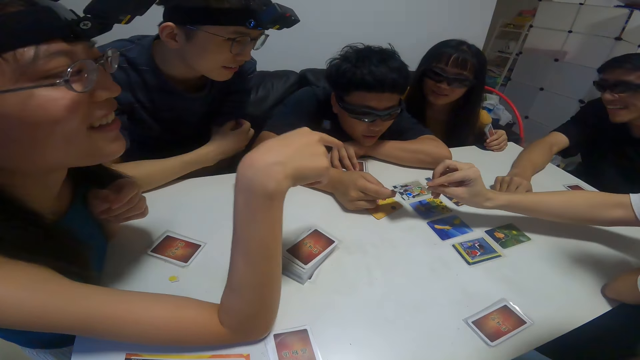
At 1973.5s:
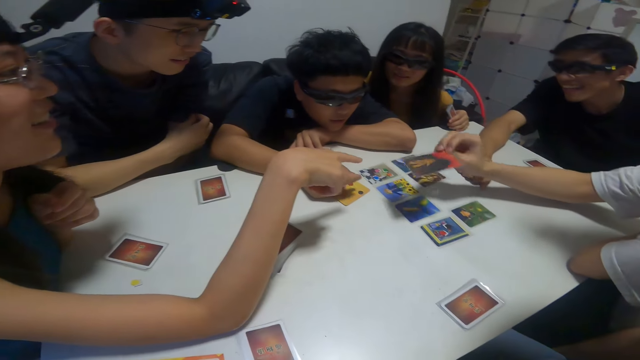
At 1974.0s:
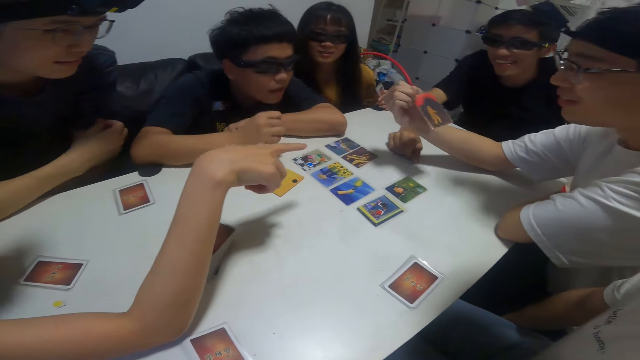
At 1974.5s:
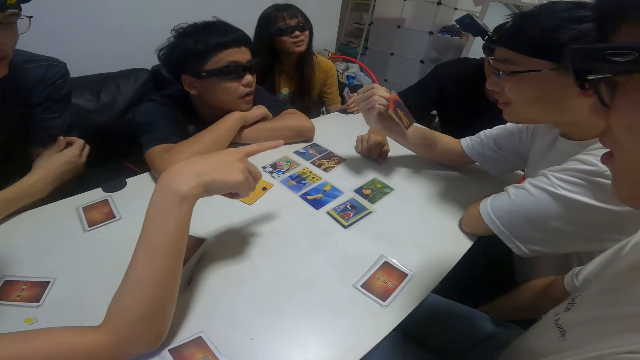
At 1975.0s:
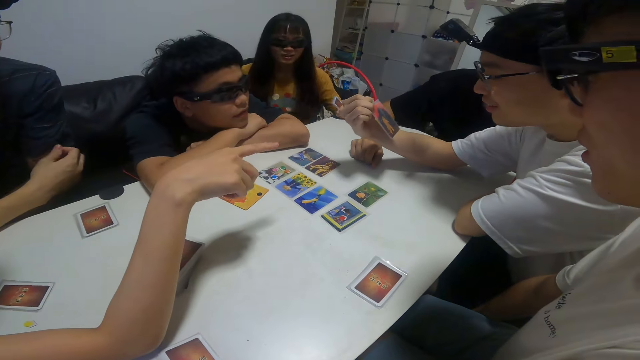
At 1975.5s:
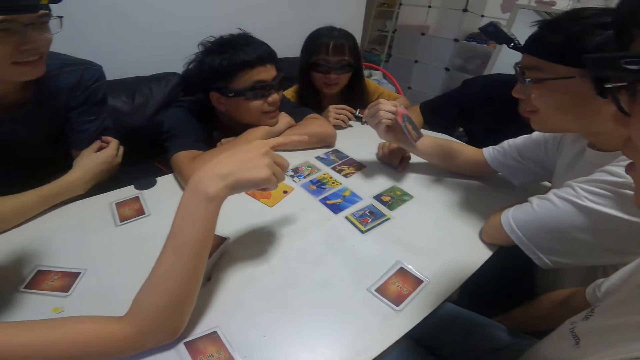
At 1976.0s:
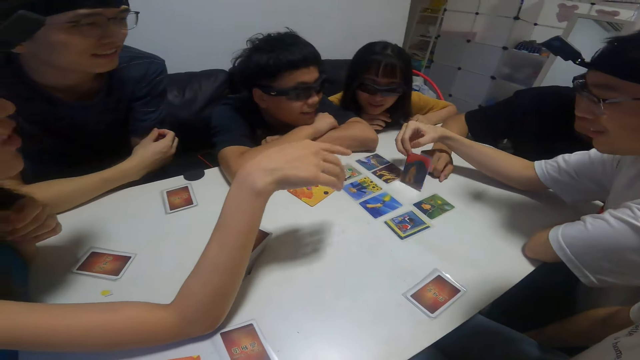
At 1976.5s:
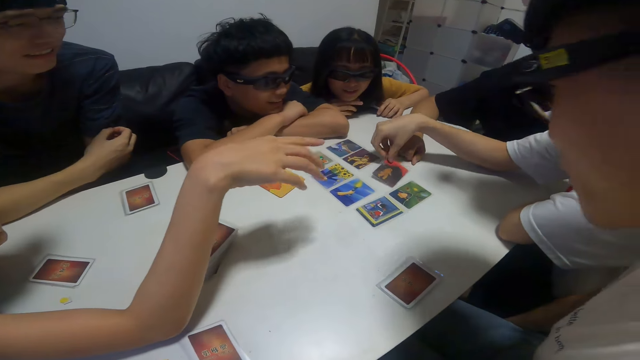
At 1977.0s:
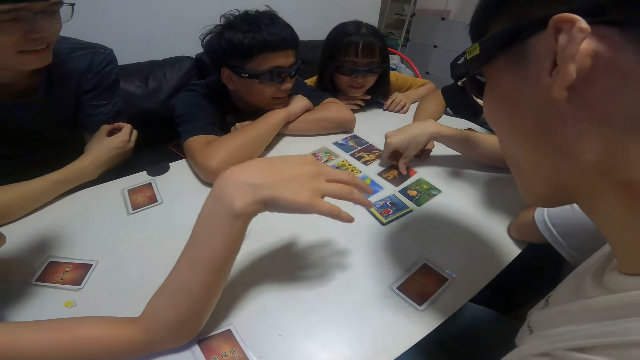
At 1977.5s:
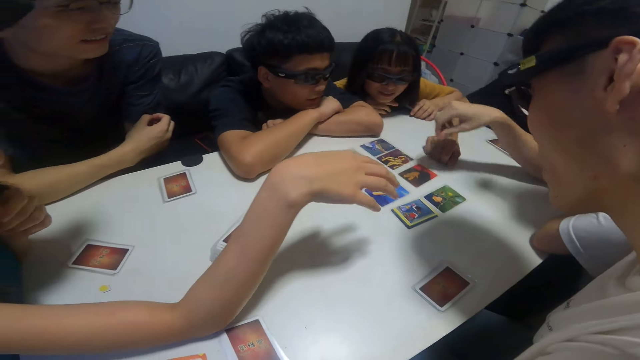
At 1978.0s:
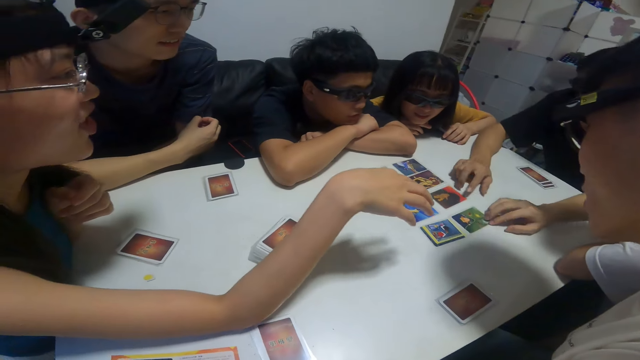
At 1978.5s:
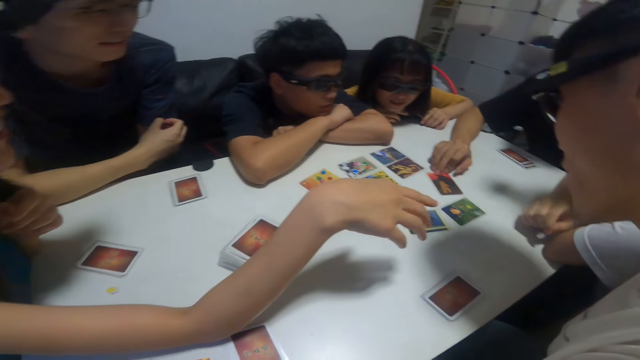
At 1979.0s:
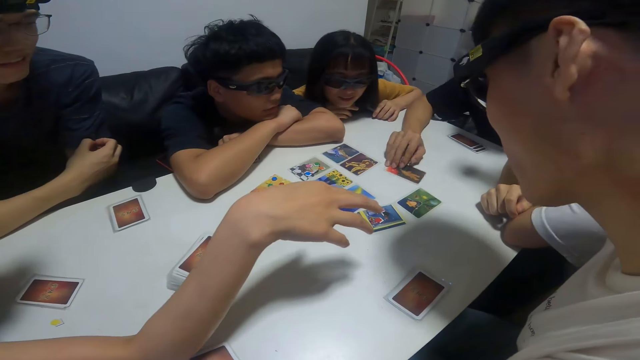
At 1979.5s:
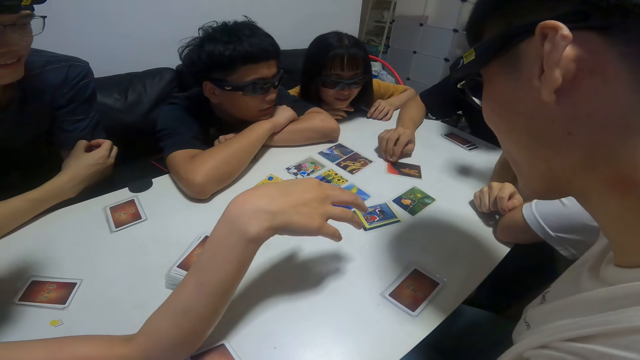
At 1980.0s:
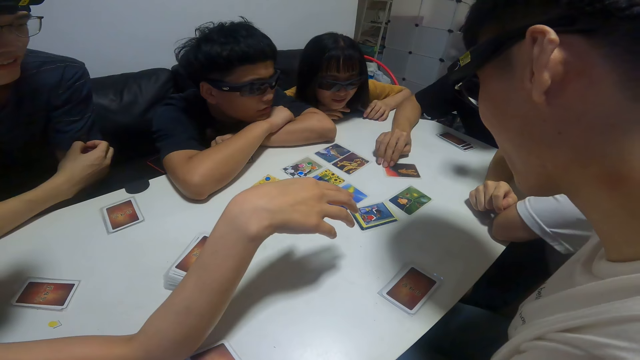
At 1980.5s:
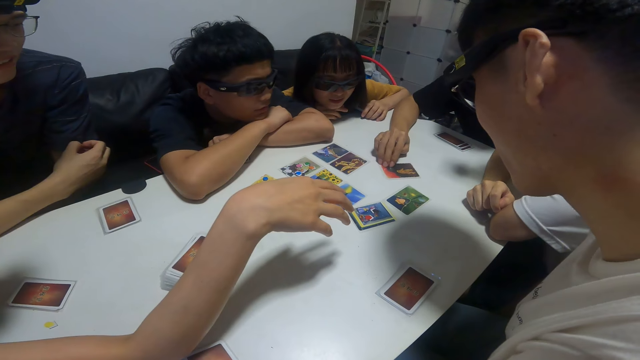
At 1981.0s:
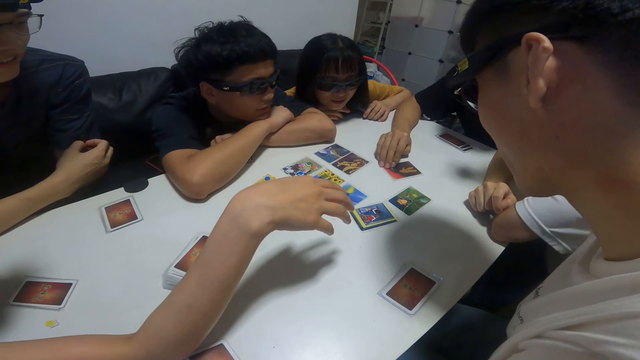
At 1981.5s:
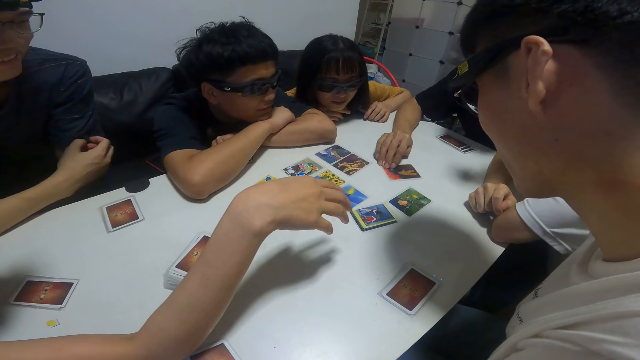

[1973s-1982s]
A boy takes the card in the right hand of another boy with his right hand. The first boy places the card in his right hand on the table. The first boy touches a card on the table with his right hand. A third boy touches a card on the table with his right hand.

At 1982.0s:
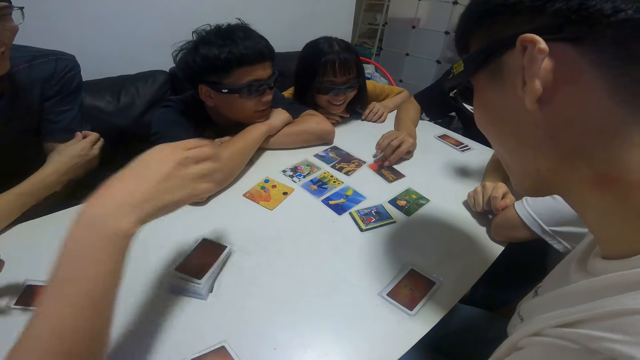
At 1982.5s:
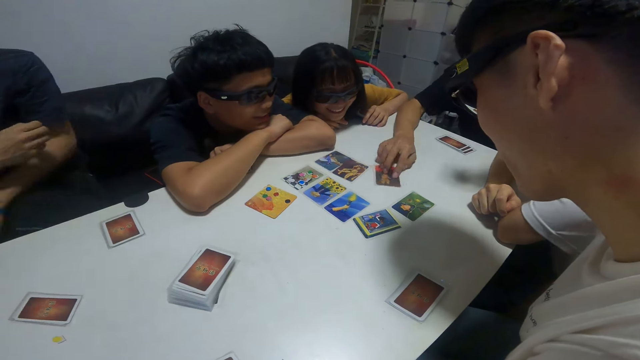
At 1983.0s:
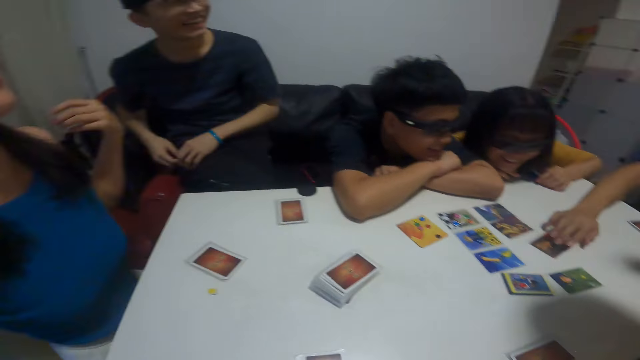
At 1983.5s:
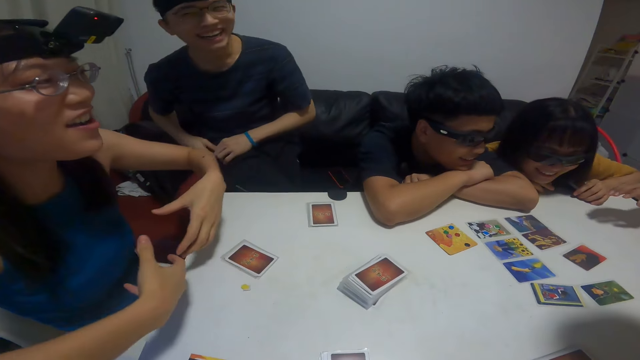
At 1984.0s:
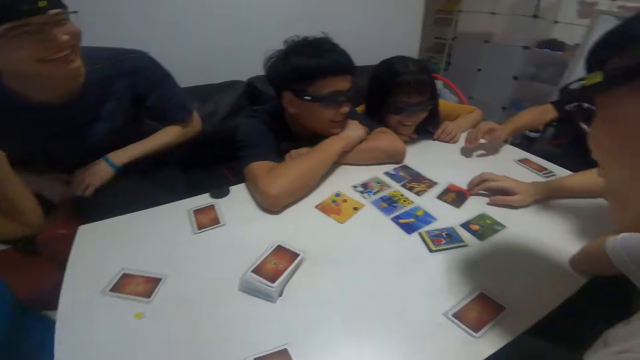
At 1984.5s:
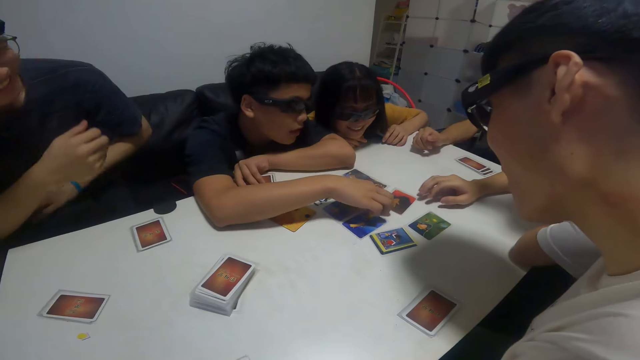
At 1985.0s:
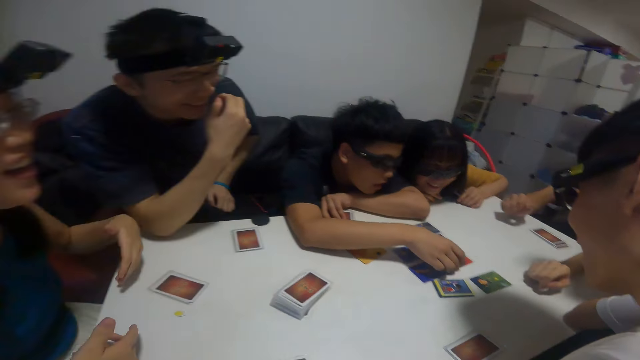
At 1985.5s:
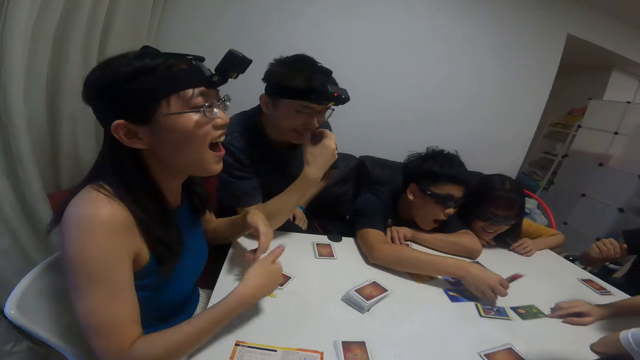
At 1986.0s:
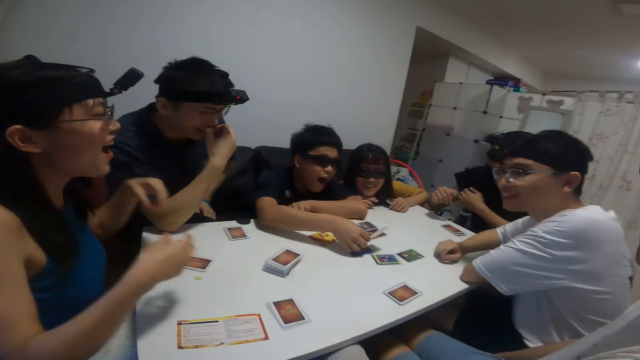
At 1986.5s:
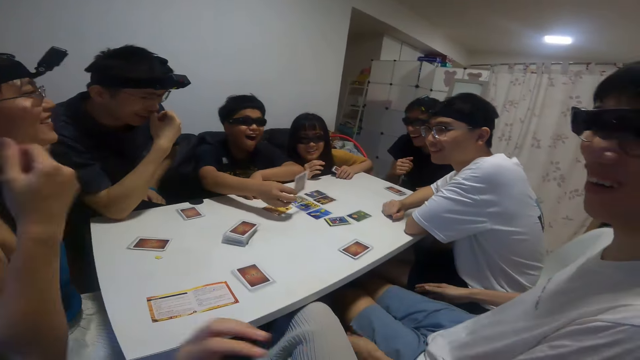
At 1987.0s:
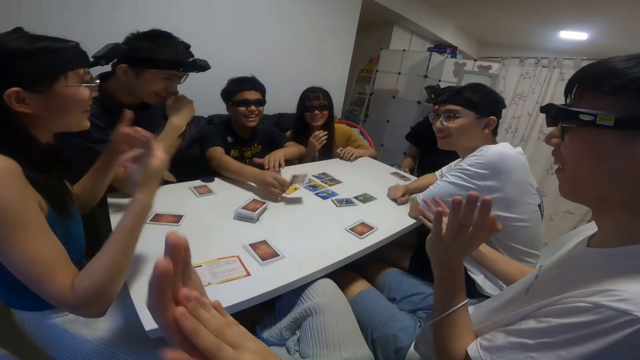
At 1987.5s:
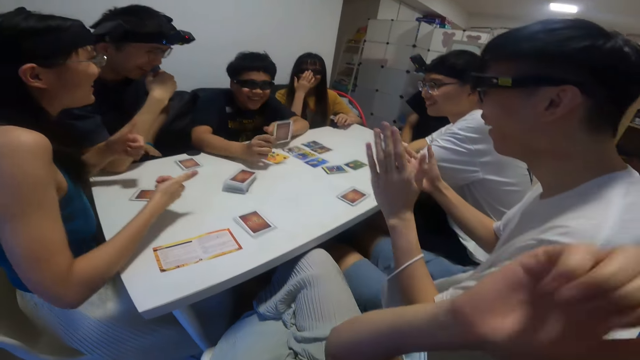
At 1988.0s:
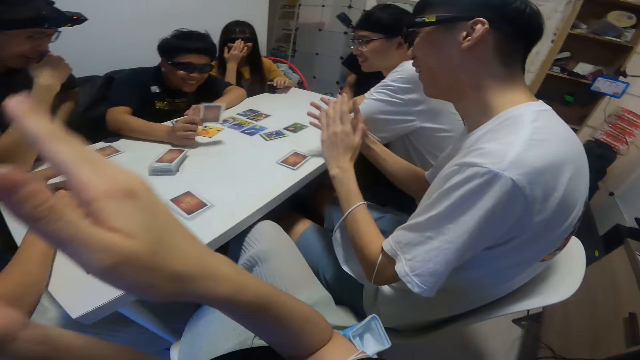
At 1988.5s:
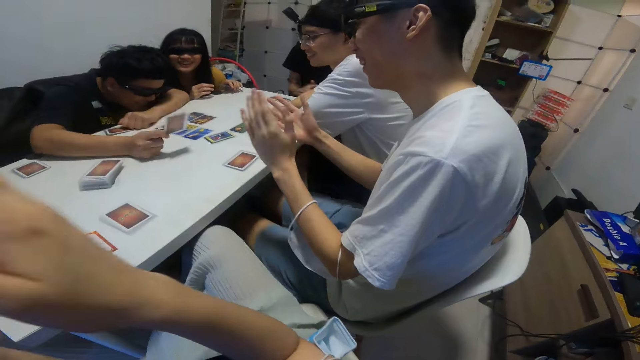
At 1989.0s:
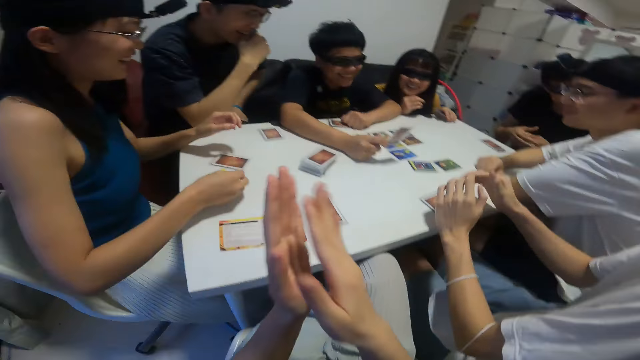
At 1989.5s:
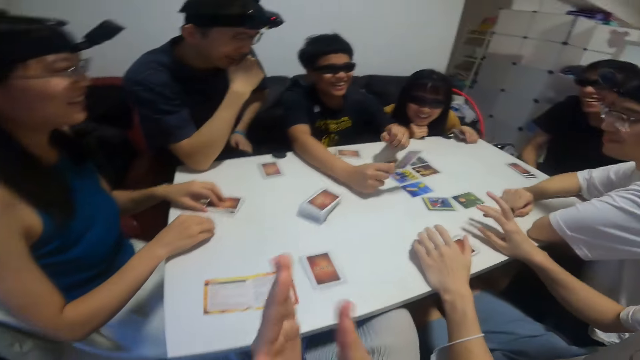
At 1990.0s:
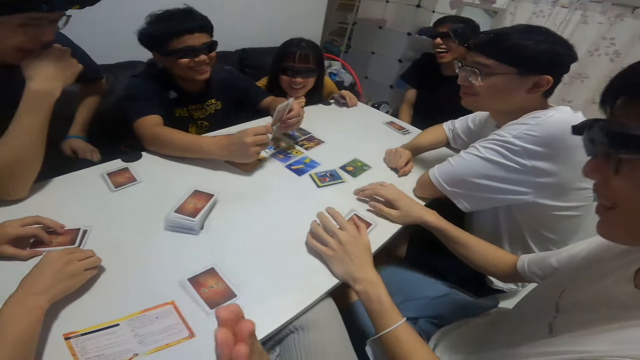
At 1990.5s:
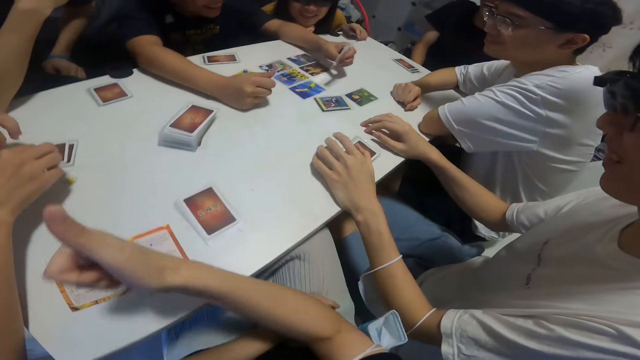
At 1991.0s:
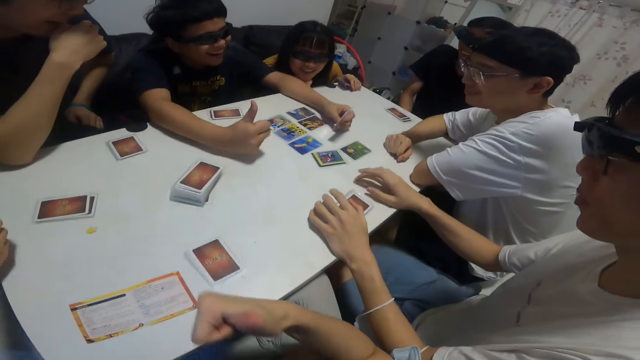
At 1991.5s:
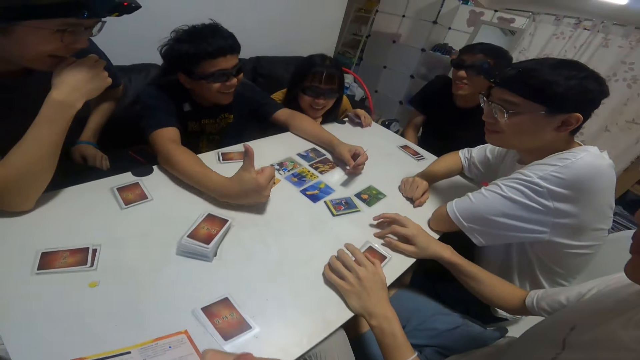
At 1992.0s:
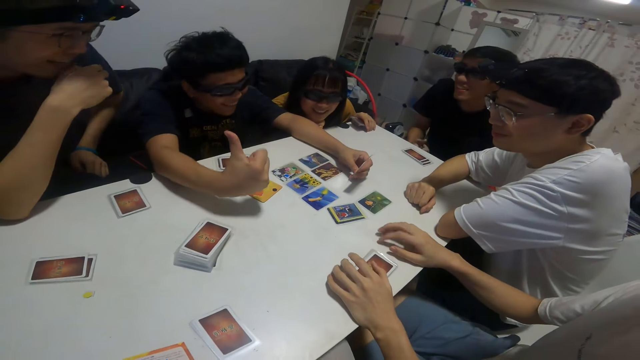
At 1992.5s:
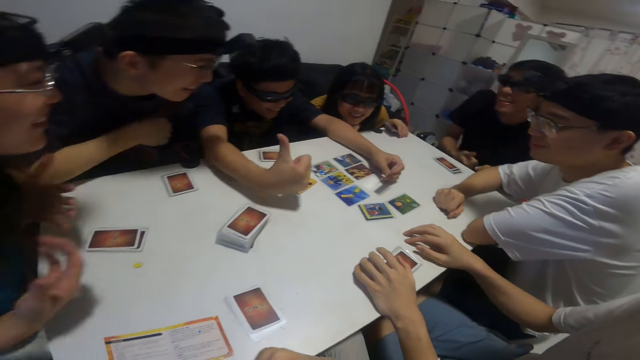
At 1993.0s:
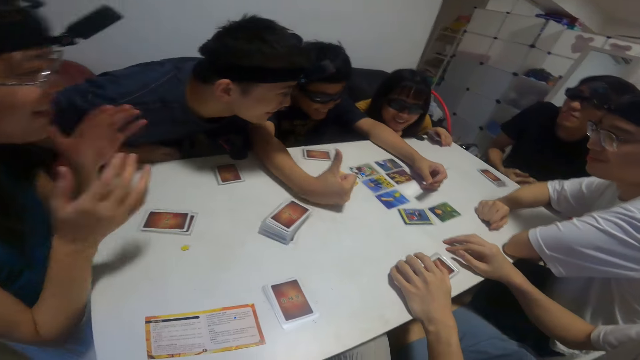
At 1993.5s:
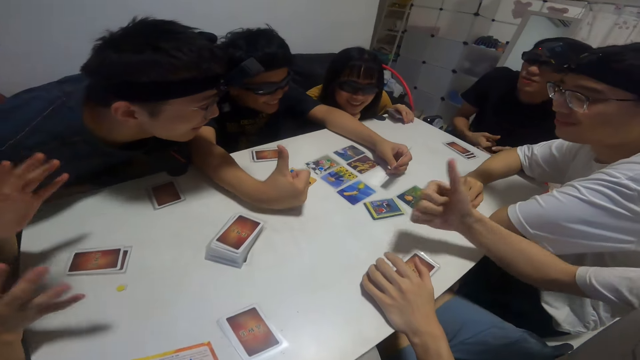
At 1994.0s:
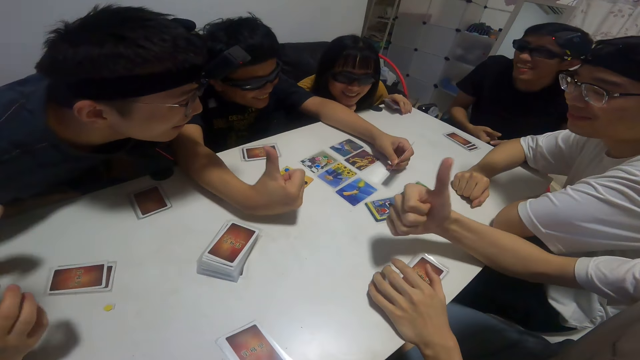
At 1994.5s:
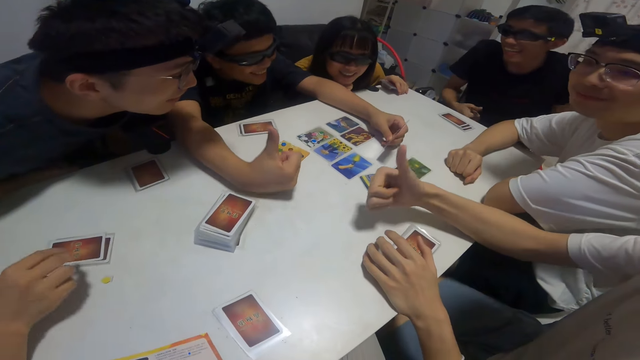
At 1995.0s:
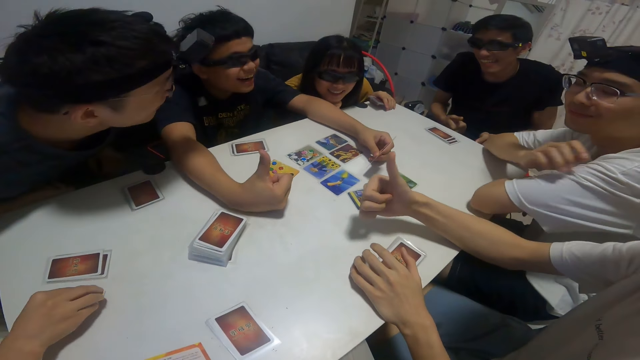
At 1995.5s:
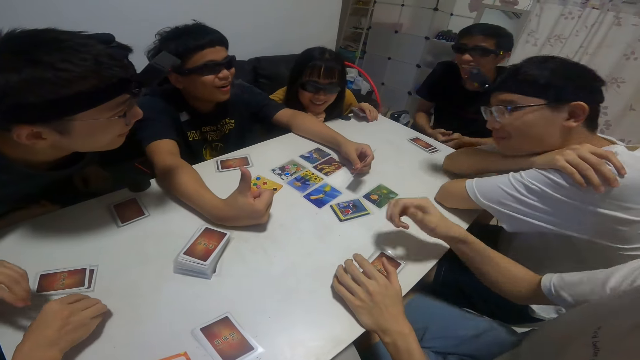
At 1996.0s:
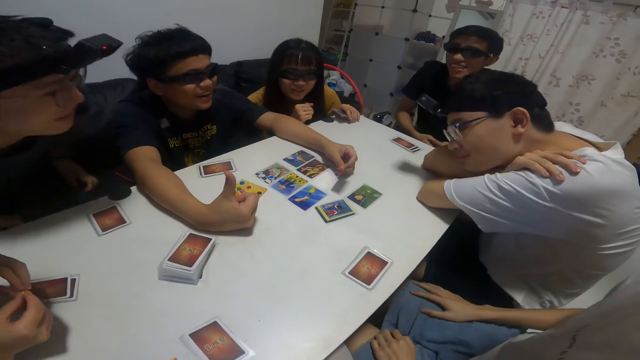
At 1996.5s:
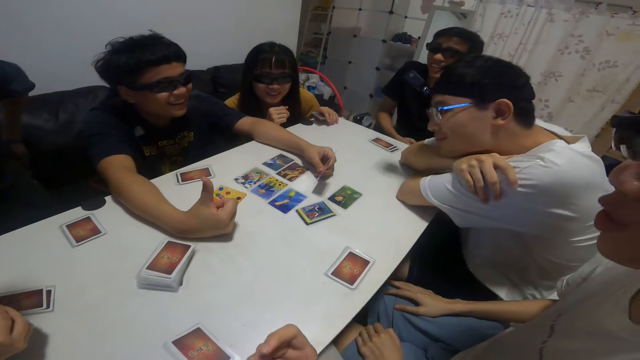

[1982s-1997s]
A boy touches the card on the table with his right hand. Another boy touches the card on the table with his right hand. The other boy picks up the card from the table with his right hand. The camera wearer claps. The other boy passes the card in his right hand to his left hand.
